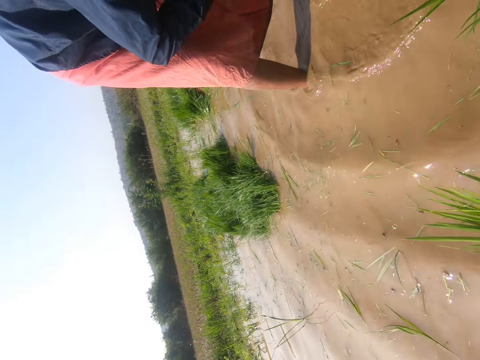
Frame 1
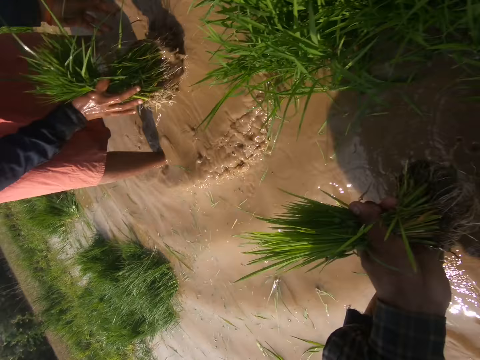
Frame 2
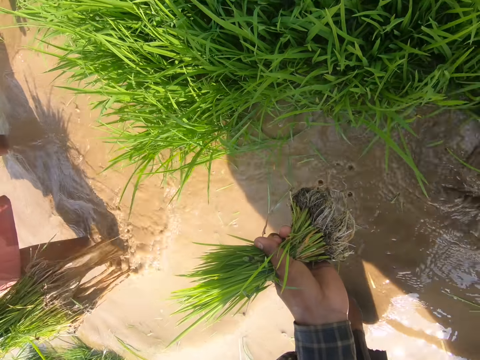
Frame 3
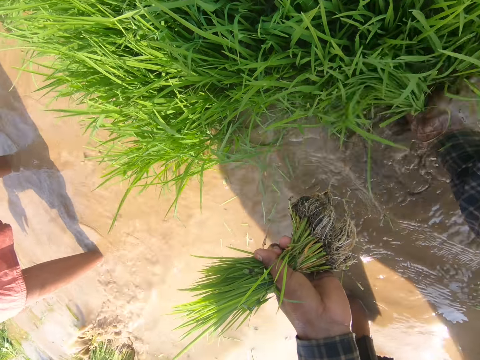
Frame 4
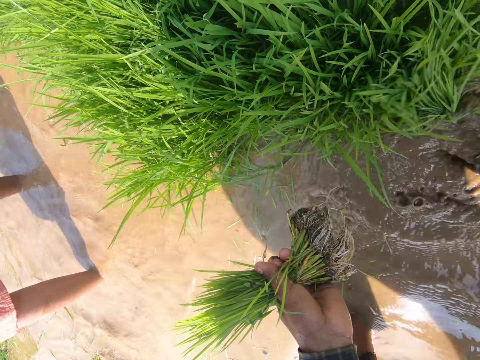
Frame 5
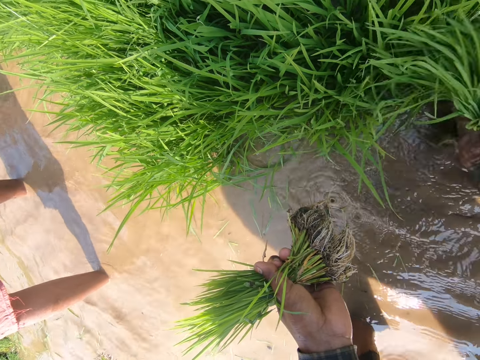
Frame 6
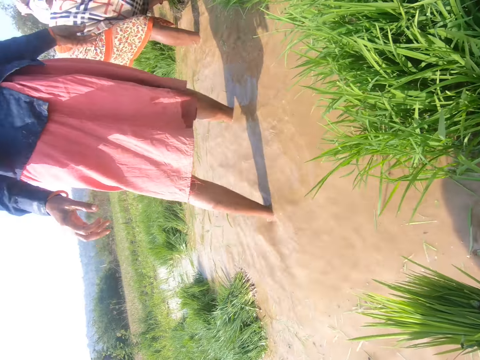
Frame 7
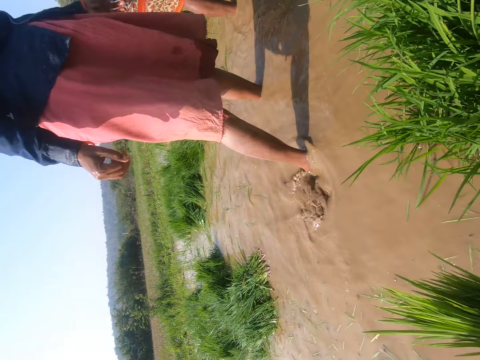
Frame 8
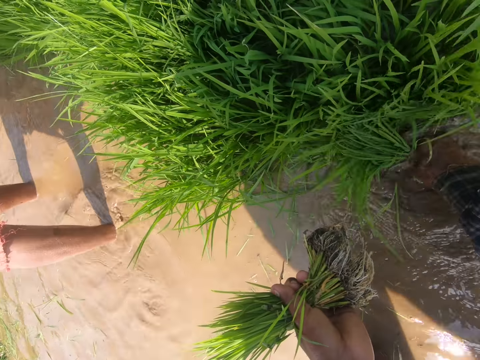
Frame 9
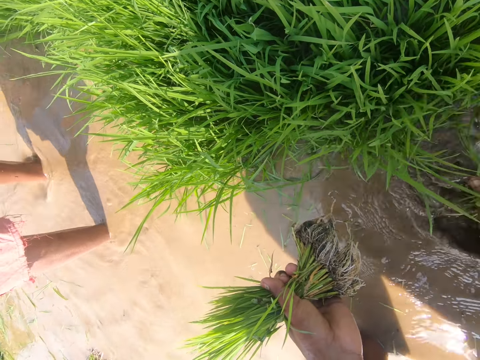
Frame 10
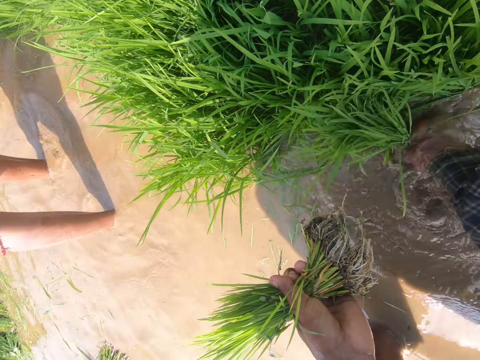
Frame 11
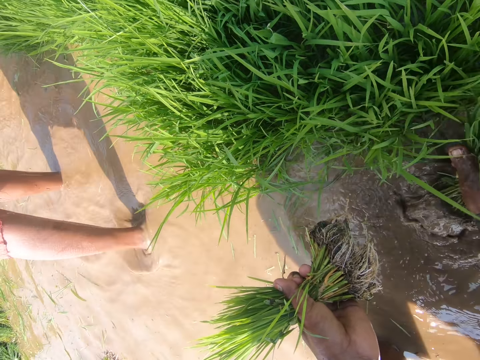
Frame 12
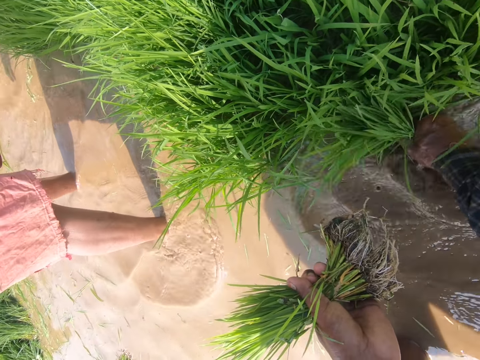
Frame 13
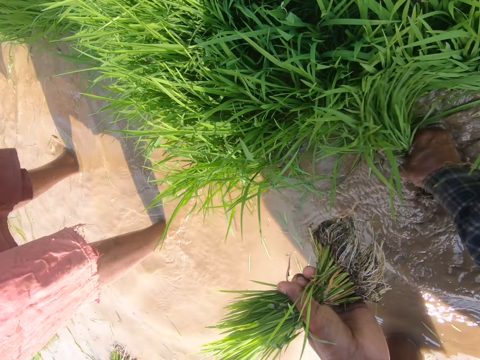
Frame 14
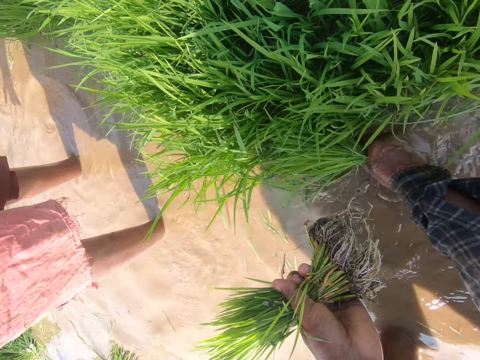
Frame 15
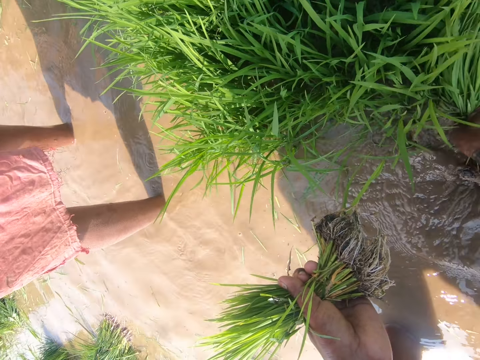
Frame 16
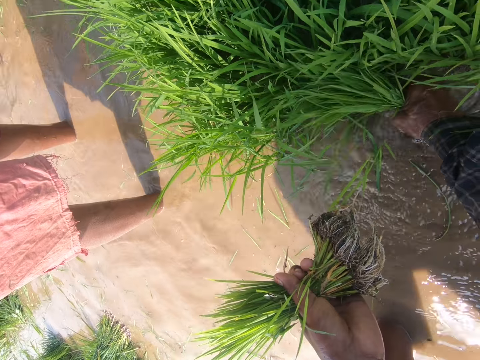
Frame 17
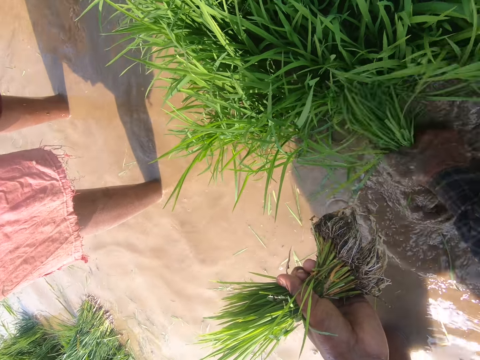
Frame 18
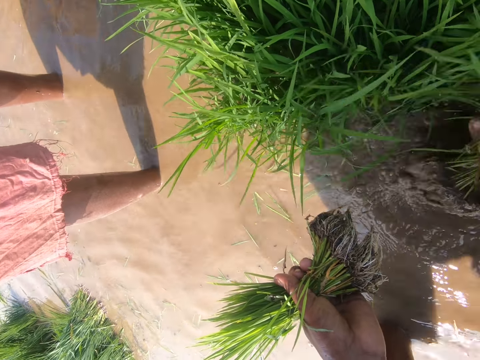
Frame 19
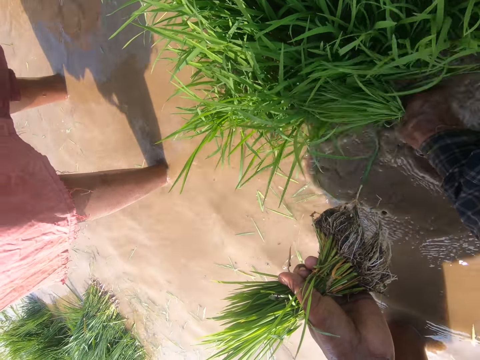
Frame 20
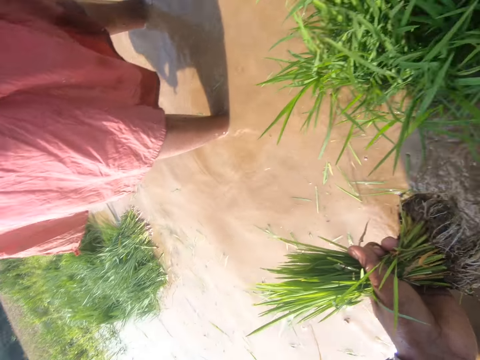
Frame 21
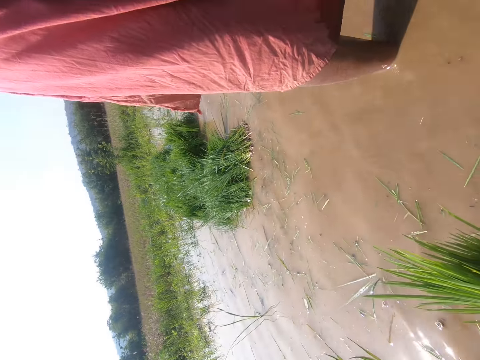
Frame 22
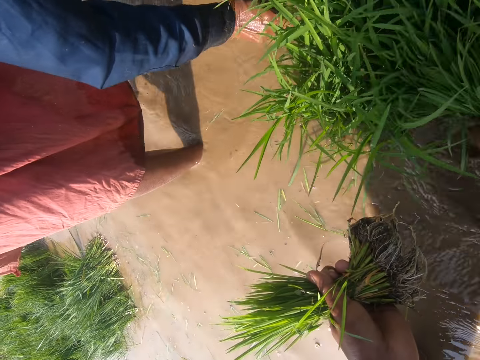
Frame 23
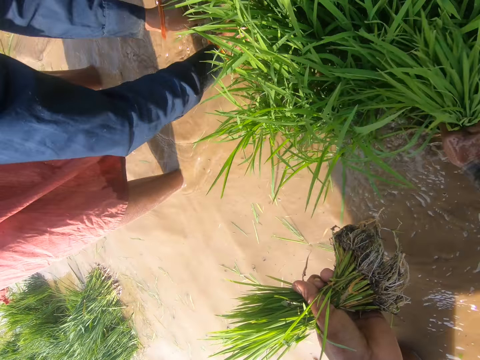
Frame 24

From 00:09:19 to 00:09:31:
The camera wearer pulls grasses. They converse with a person.

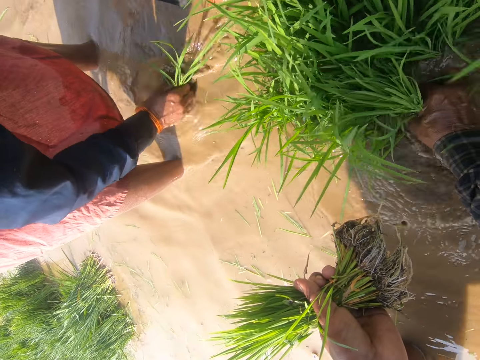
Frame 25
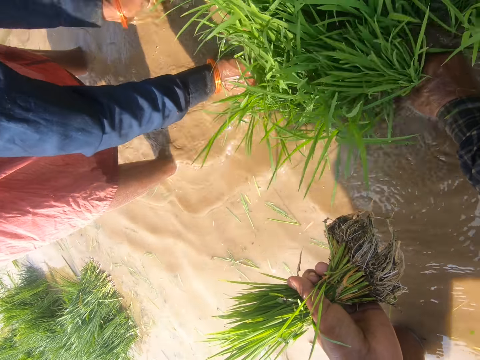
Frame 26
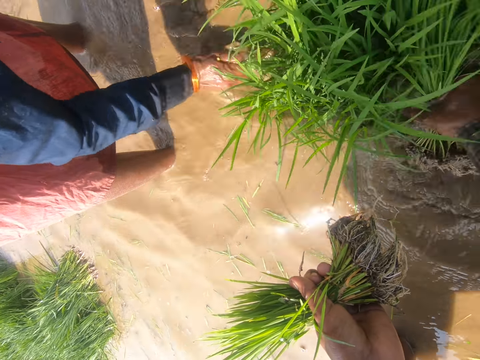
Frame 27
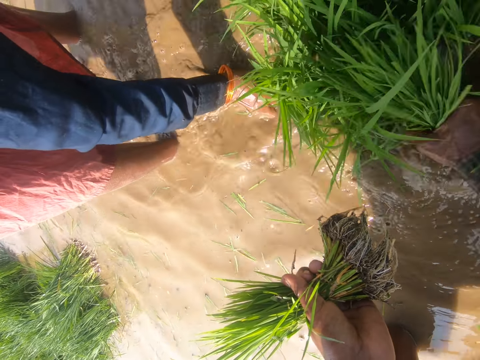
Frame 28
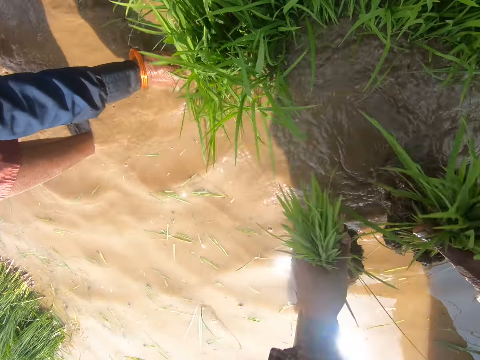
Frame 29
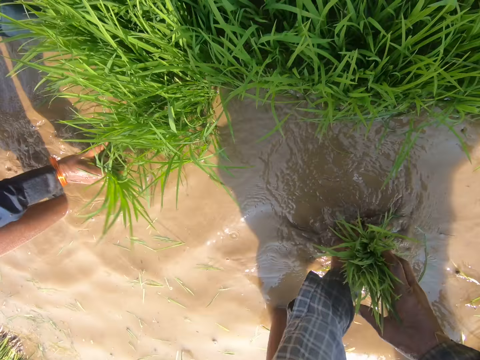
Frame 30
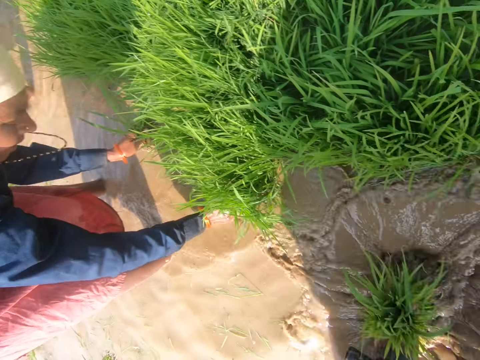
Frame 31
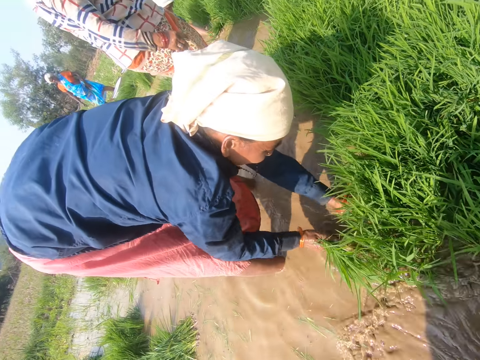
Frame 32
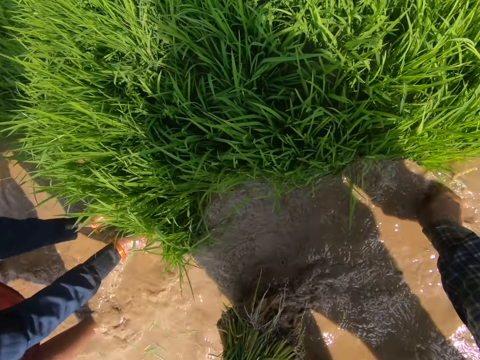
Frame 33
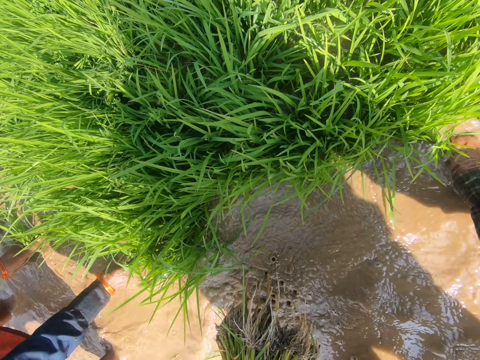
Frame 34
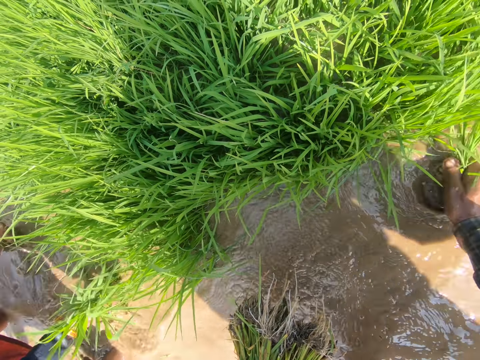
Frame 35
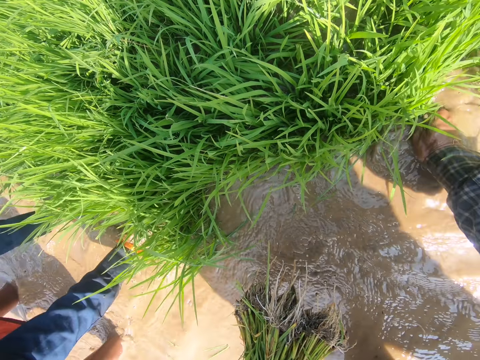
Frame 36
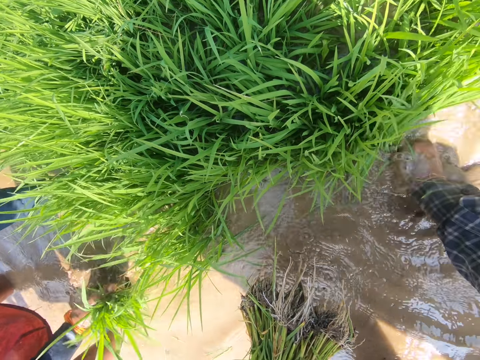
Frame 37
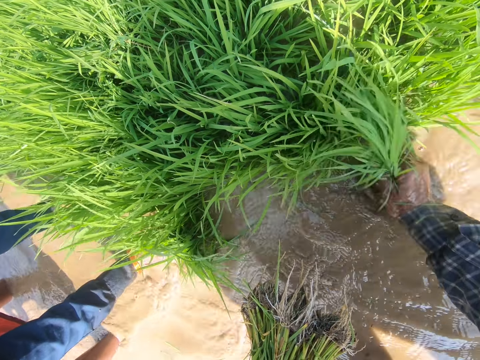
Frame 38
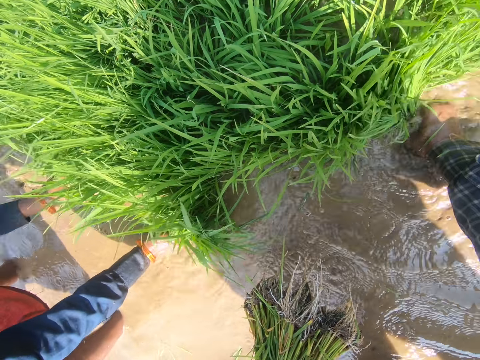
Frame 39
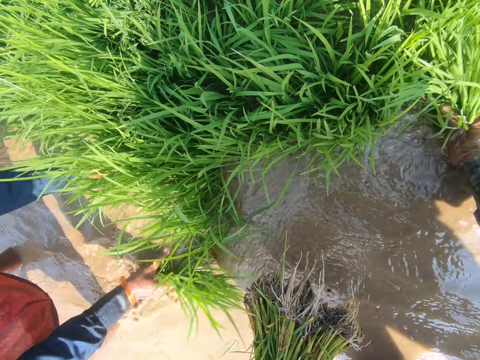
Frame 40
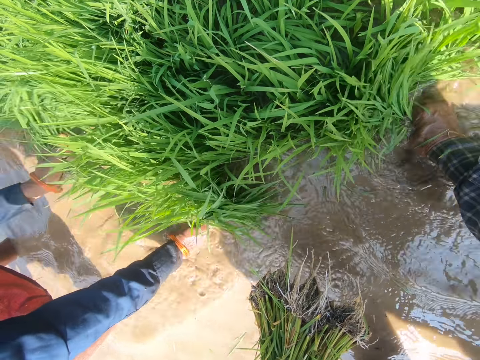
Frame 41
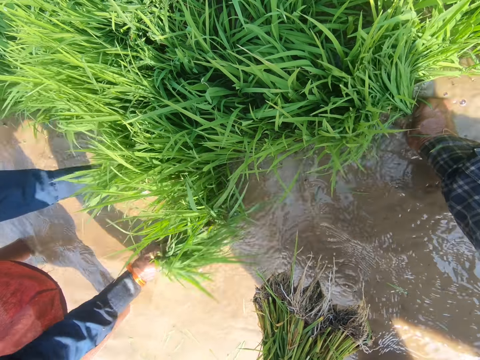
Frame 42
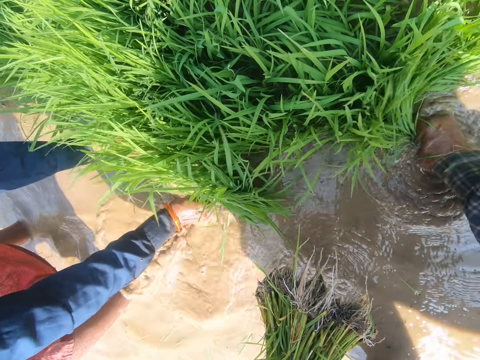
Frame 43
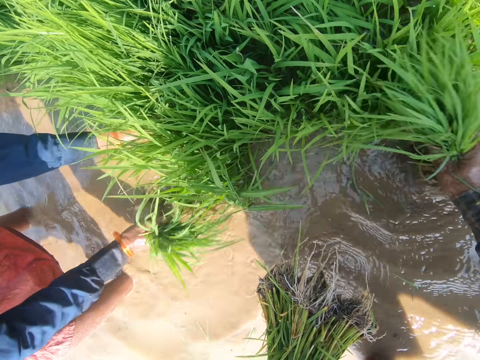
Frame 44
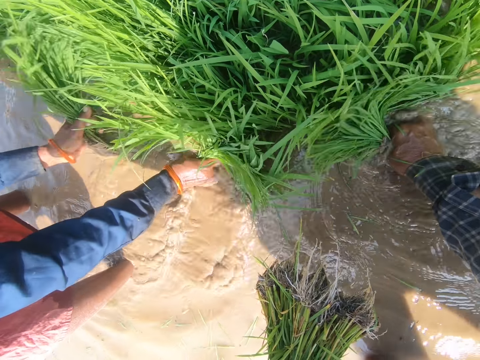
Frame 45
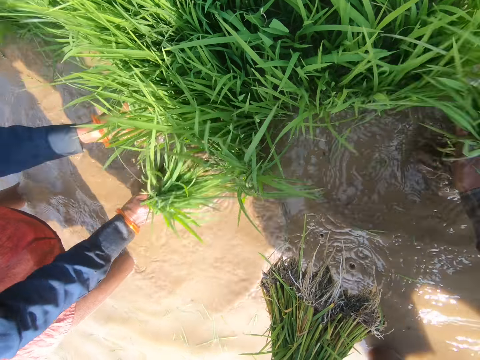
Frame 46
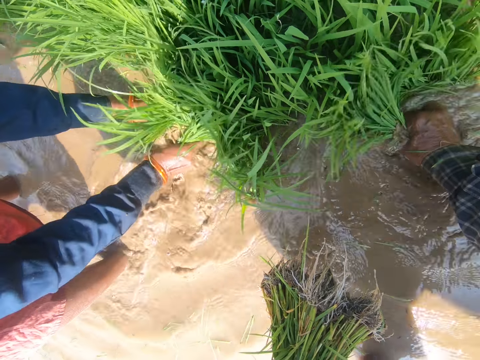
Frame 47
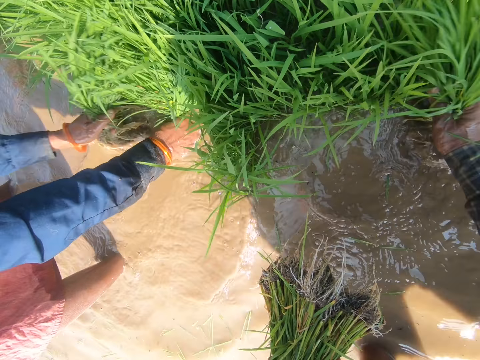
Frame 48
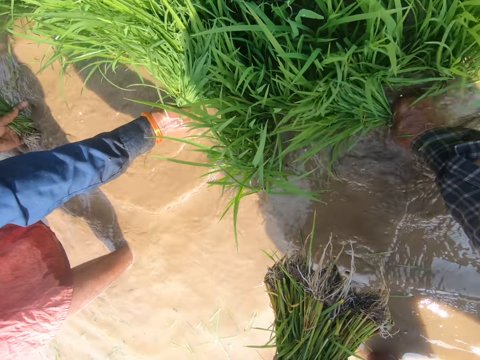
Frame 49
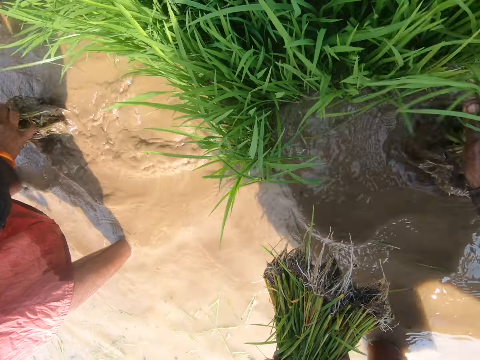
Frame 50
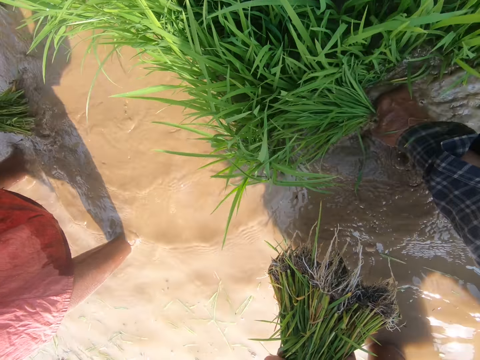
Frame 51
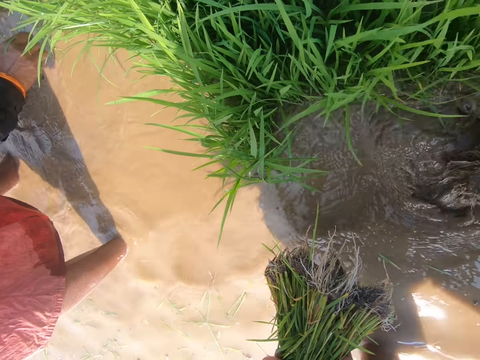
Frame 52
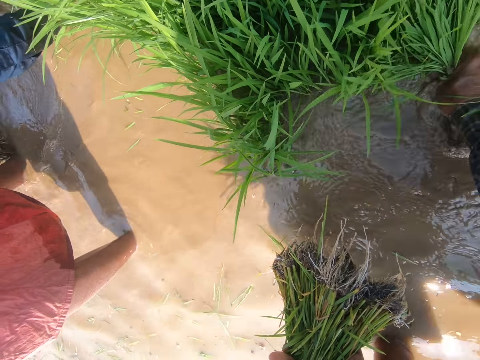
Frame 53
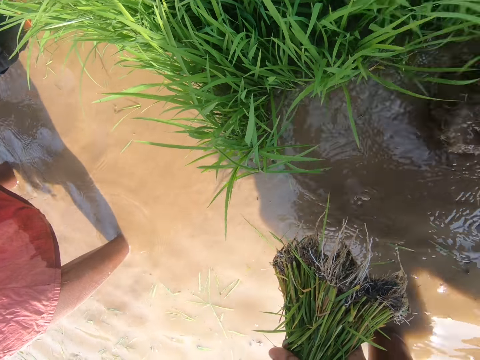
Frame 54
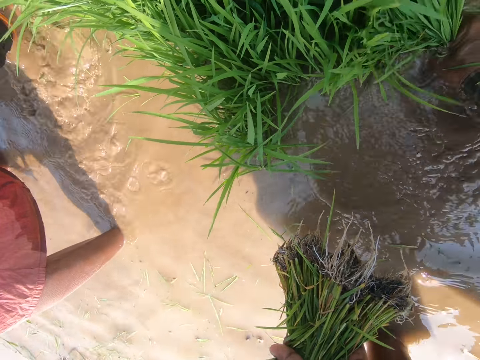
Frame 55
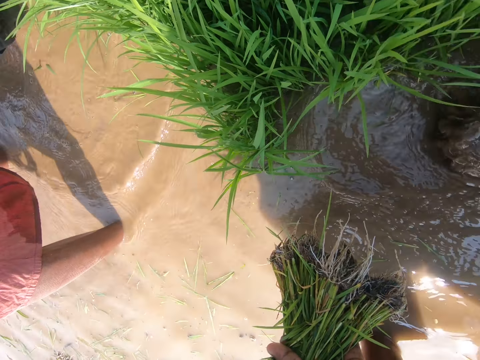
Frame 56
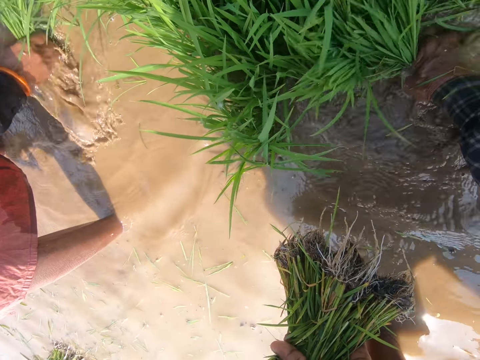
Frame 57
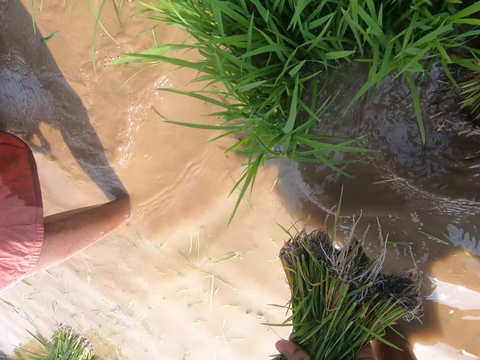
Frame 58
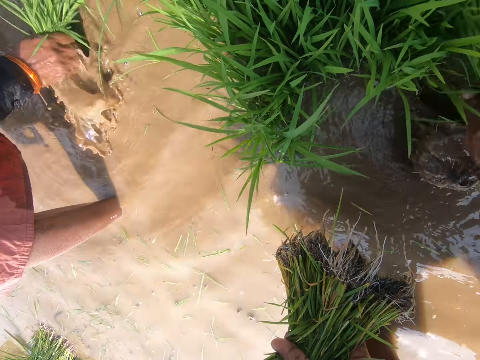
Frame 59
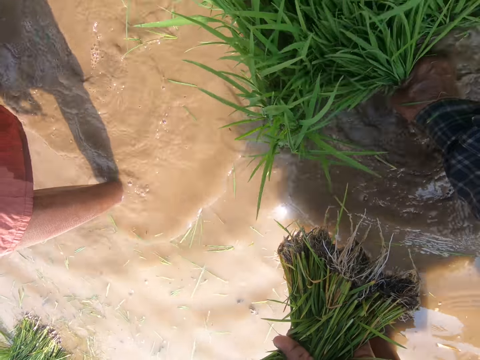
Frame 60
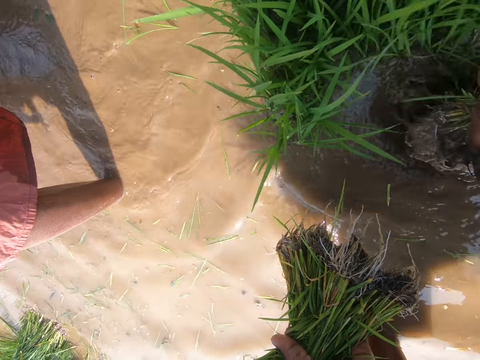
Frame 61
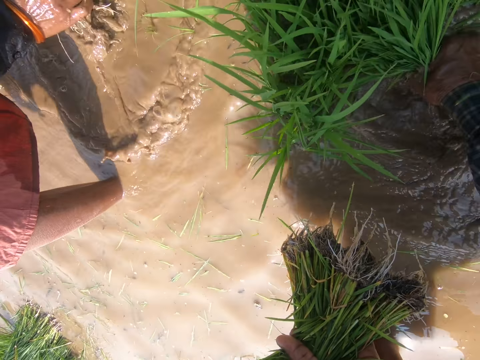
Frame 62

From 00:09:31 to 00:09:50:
The camera wearer uproots weeds. They wash grasses with water. They uproot the weeds.
